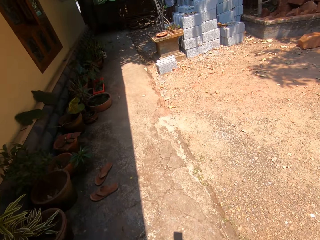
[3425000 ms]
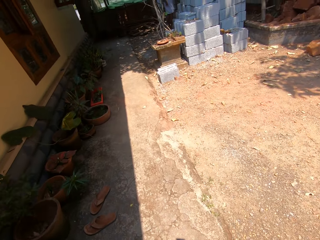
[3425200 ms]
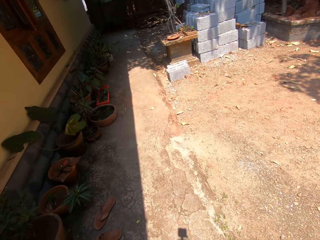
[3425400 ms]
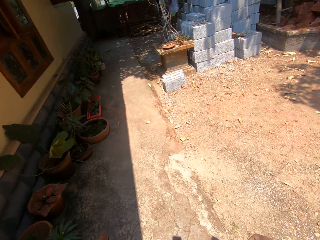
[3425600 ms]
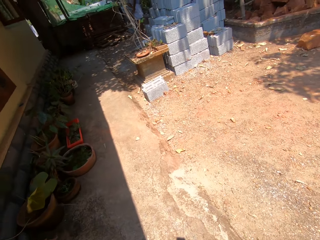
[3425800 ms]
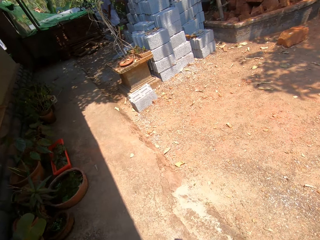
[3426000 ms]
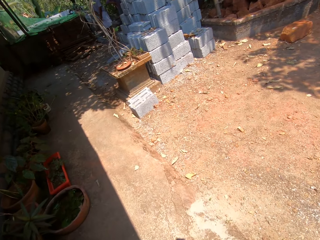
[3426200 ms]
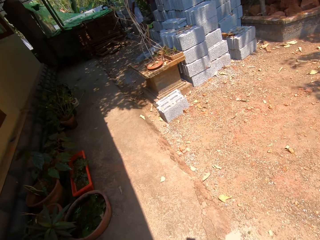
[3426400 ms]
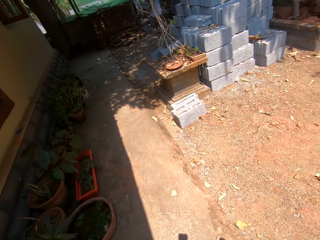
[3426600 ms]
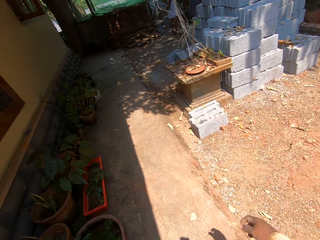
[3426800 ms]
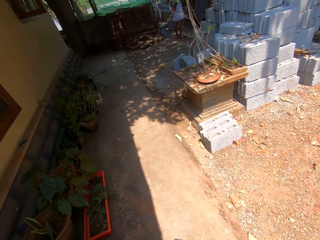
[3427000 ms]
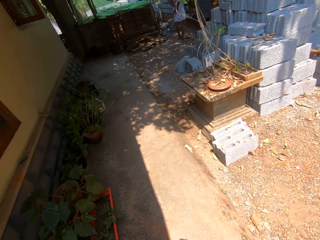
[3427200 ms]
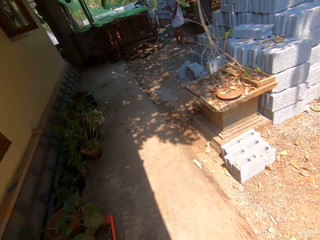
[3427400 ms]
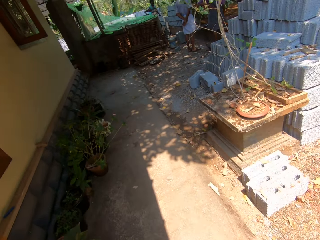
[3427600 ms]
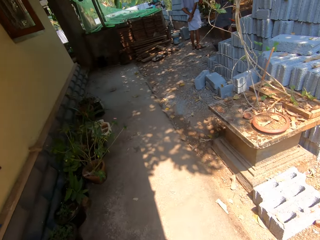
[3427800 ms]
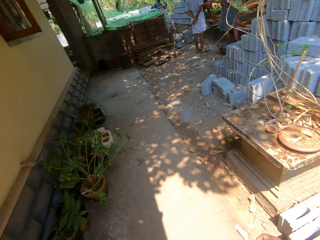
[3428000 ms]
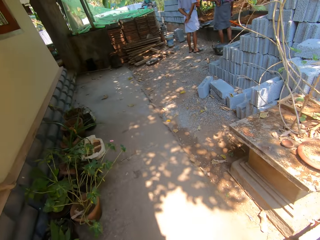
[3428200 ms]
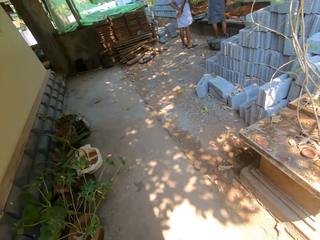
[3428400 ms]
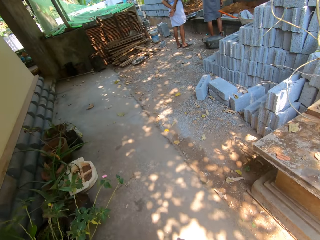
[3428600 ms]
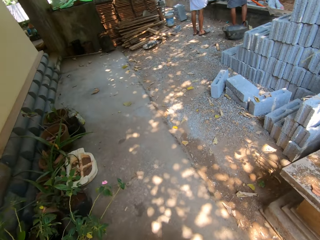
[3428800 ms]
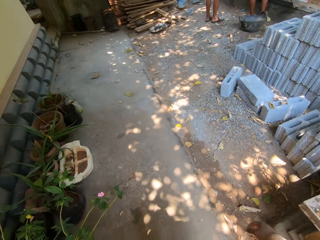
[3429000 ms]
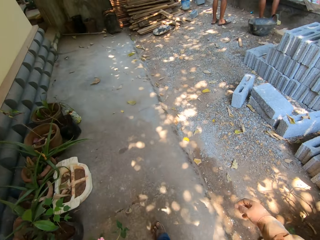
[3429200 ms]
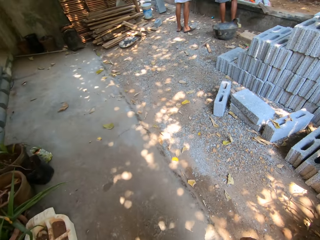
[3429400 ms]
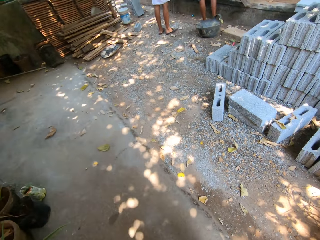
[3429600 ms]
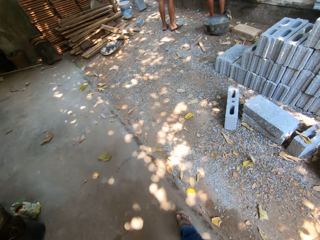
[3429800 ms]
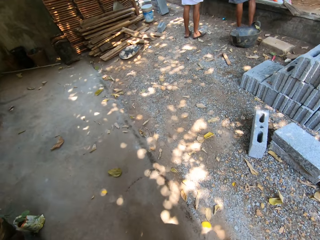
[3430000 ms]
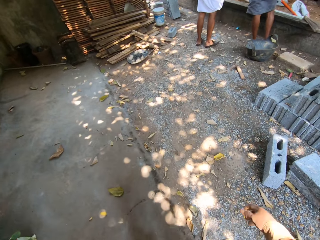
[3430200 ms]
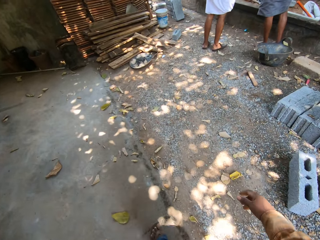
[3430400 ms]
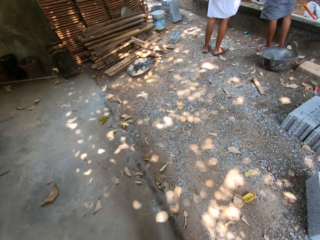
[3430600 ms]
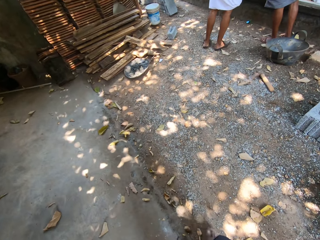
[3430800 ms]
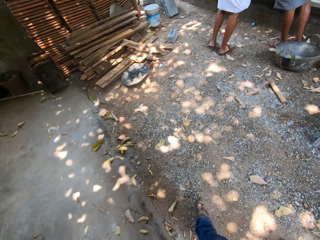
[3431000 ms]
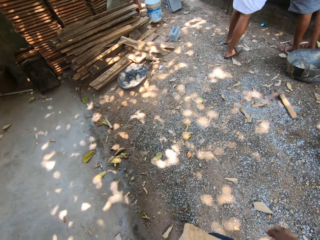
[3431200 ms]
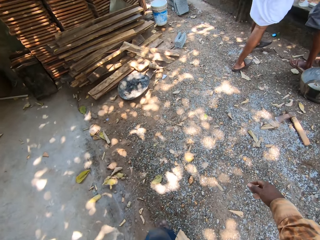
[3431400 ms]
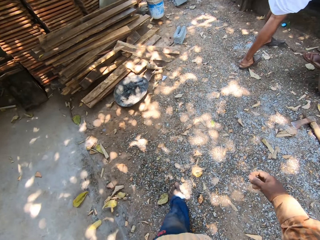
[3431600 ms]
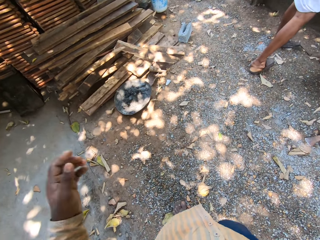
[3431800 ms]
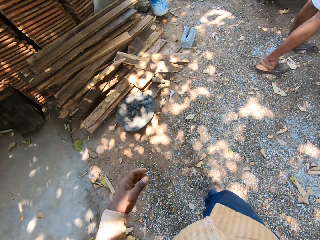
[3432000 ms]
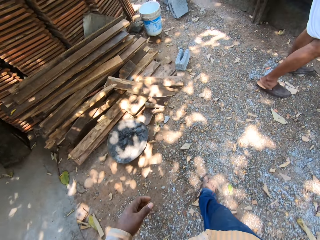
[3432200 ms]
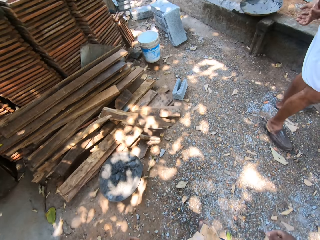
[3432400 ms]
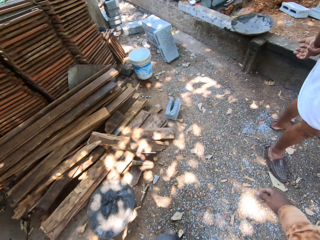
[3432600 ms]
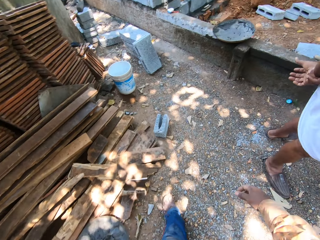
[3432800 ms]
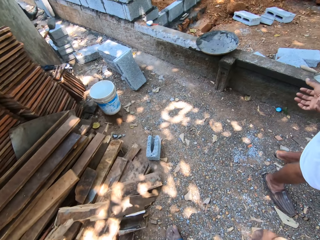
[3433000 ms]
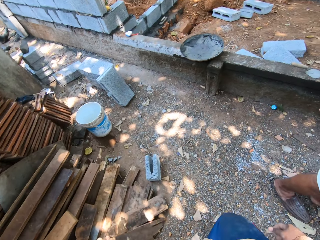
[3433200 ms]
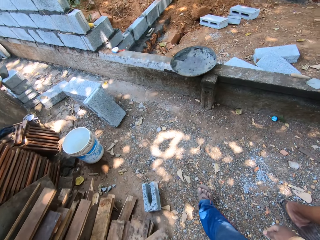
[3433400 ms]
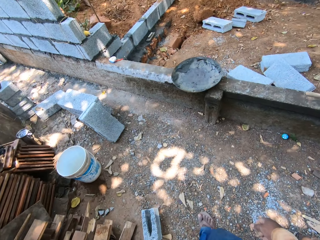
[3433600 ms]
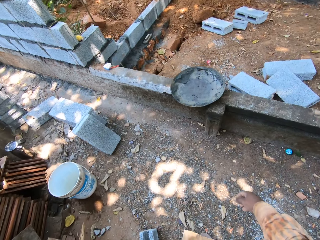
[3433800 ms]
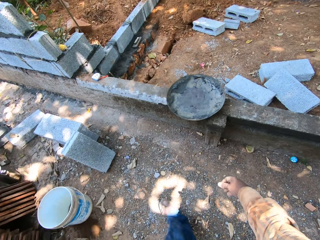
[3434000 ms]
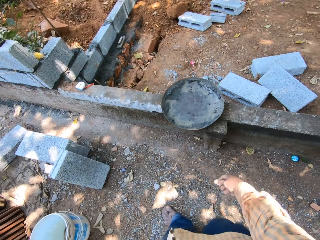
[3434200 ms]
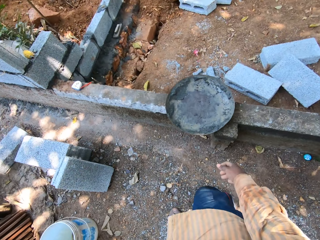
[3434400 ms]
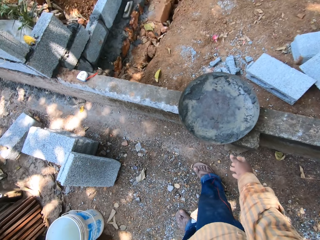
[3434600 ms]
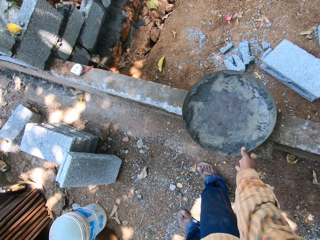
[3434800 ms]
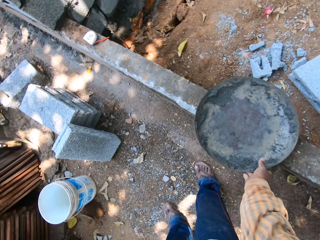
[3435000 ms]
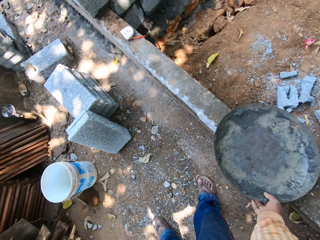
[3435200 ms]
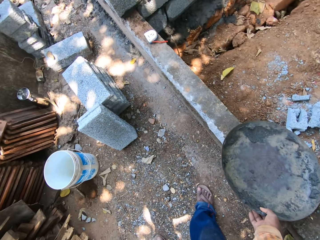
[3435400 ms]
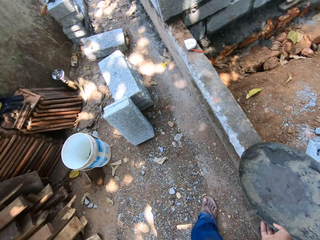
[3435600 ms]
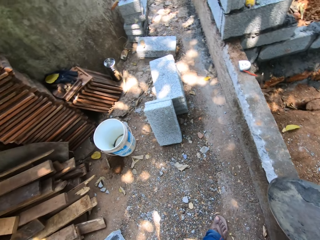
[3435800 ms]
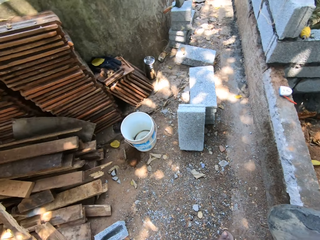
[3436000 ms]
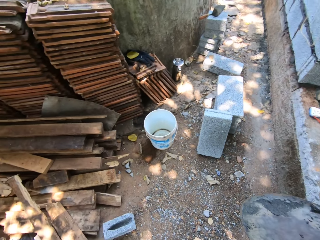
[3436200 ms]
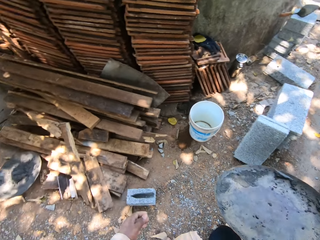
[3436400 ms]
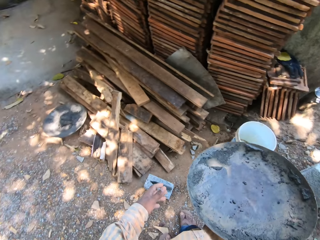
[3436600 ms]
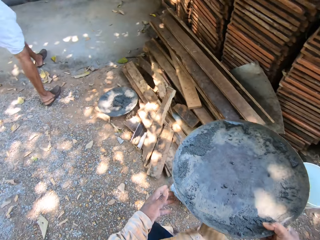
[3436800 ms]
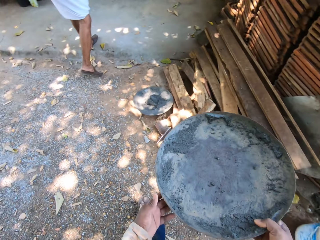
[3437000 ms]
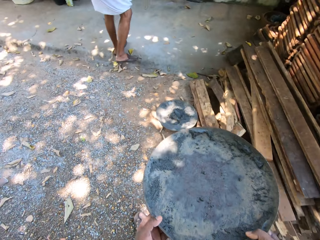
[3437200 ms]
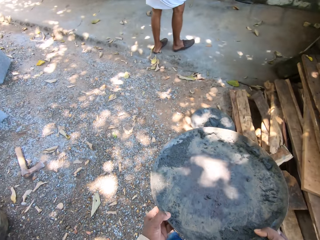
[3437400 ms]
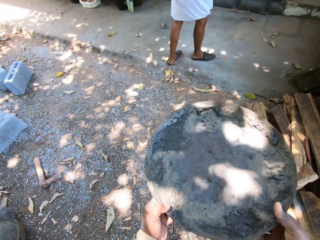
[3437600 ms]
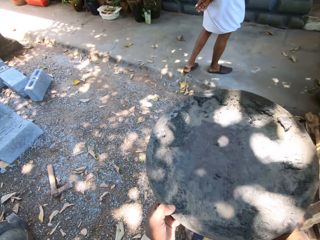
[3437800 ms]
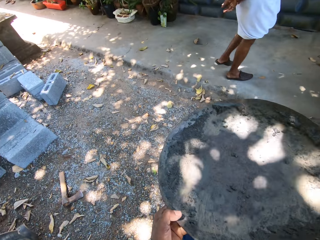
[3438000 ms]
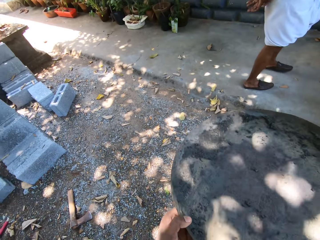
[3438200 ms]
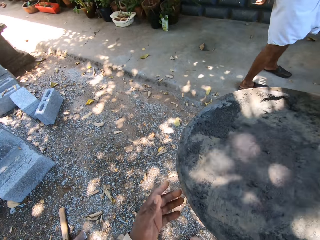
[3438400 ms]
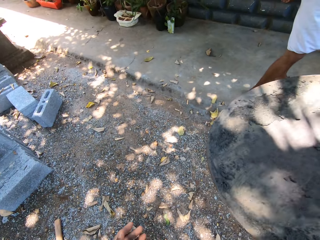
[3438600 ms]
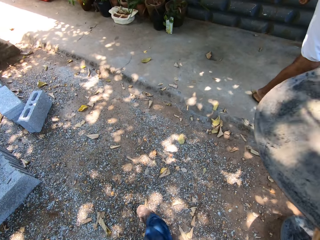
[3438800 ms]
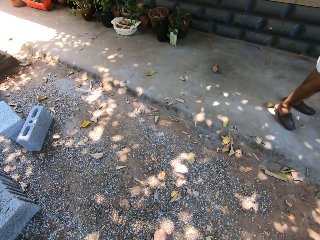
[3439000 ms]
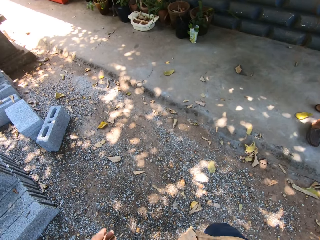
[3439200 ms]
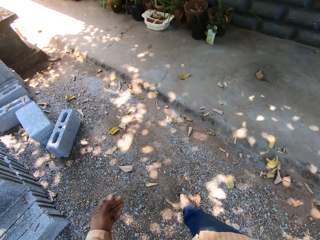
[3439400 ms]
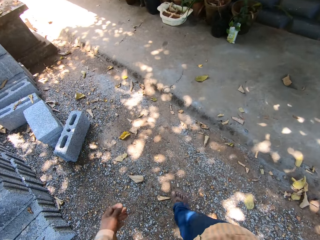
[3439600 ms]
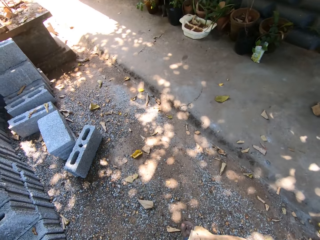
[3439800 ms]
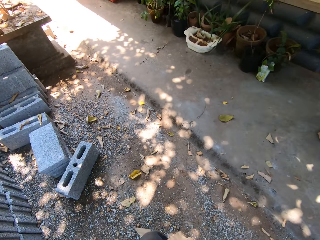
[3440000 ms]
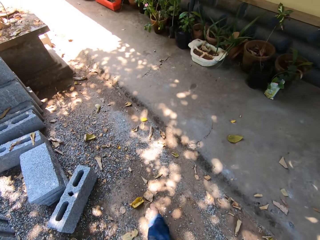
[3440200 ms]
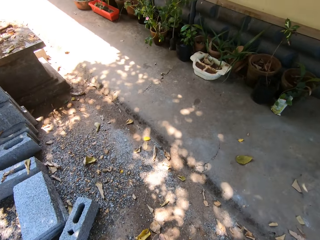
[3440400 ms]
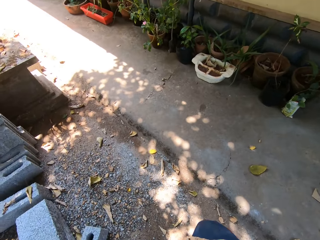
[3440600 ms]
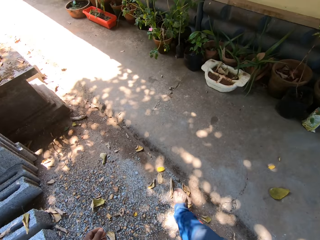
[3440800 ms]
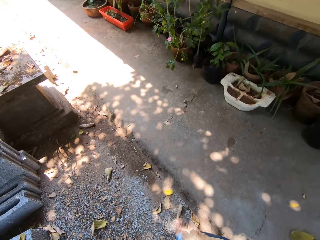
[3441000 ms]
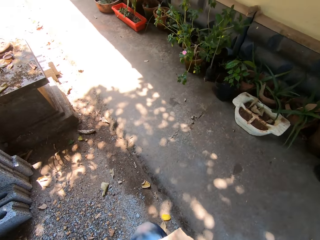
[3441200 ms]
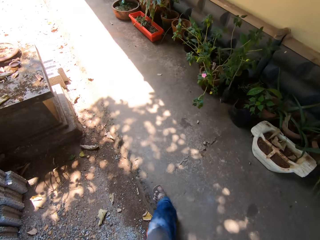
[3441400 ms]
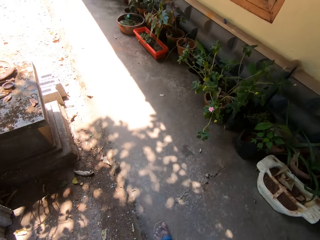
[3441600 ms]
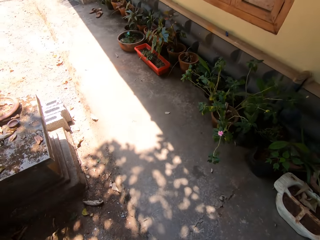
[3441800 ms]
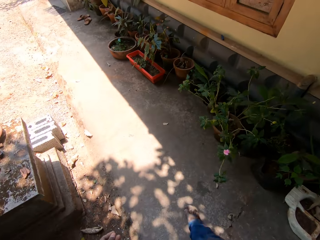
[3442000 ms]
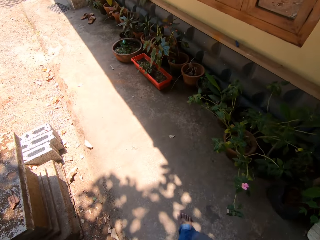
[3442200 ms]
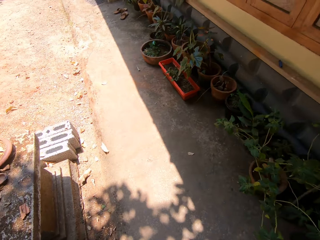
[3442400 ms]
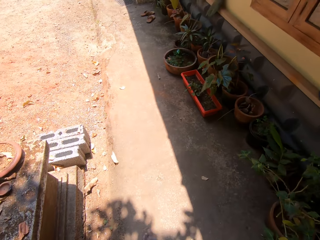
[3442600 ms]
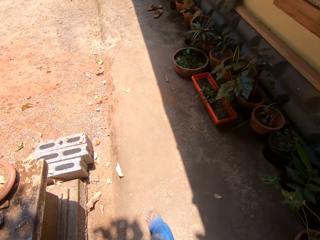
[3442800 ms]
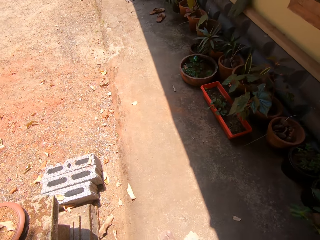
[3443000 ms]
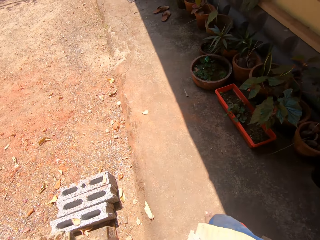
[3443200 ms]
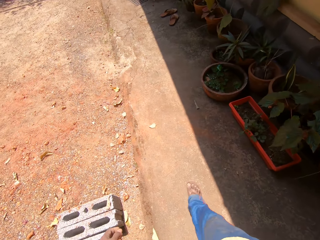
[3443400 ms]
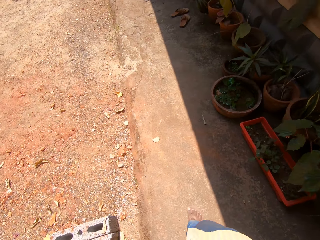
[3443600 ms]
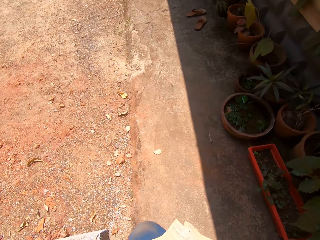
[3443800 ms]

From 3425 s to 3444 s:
The camera wearer walks past a man. The camera wearer picks up a tray from a slab in his right hand. He passes the tray to his left hand with his right hand. He walks on the ground. He passes the tray to his right hand with his left hand.

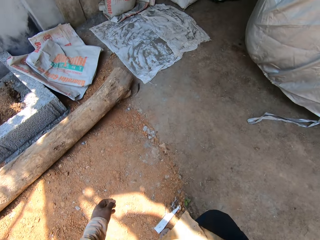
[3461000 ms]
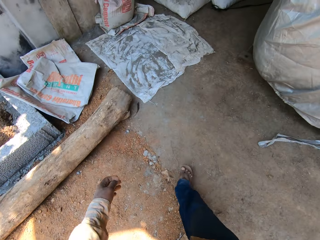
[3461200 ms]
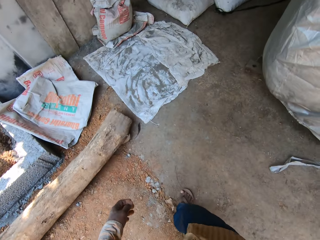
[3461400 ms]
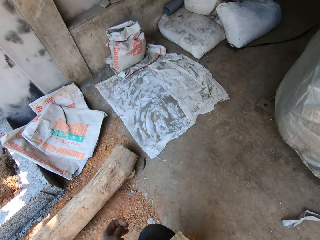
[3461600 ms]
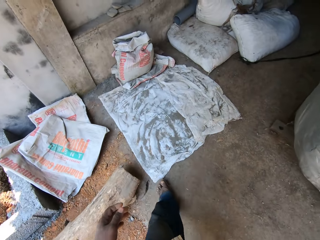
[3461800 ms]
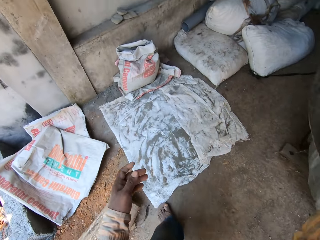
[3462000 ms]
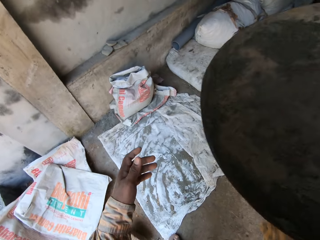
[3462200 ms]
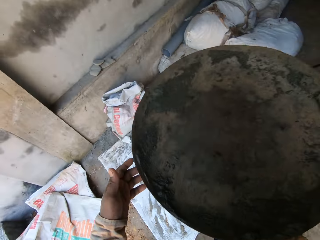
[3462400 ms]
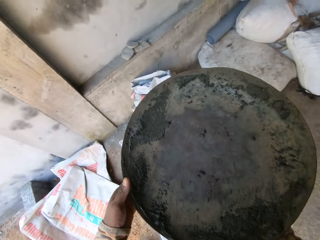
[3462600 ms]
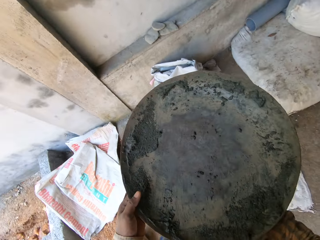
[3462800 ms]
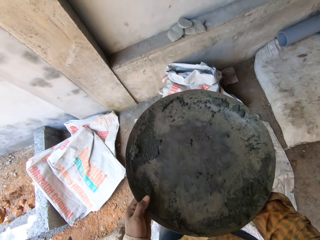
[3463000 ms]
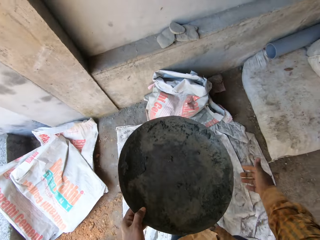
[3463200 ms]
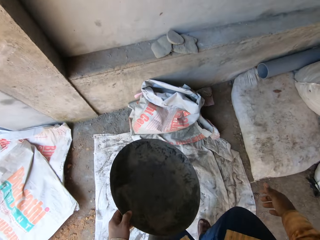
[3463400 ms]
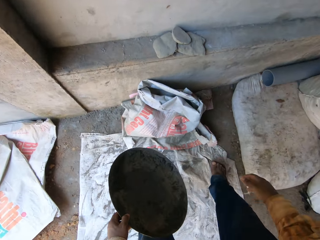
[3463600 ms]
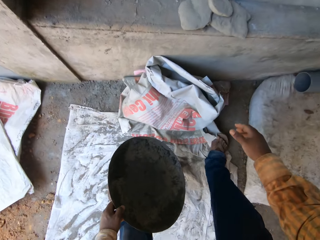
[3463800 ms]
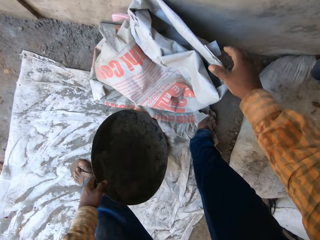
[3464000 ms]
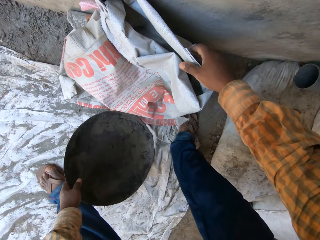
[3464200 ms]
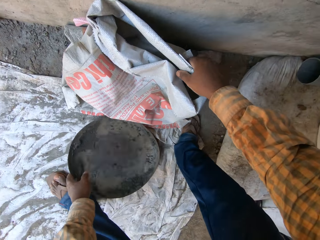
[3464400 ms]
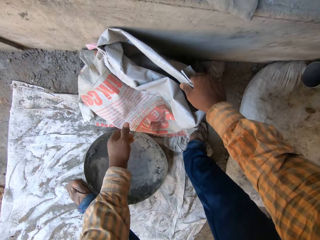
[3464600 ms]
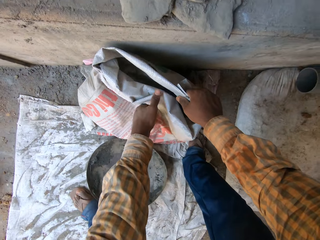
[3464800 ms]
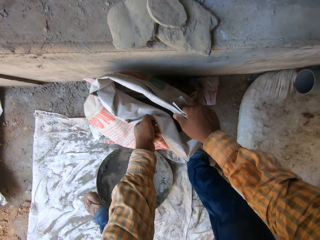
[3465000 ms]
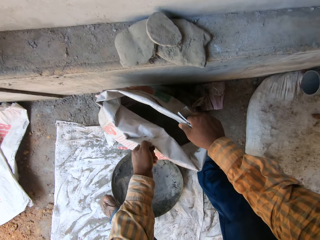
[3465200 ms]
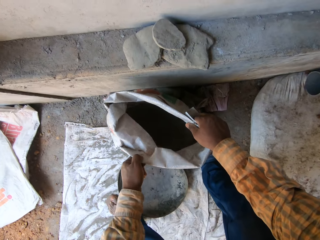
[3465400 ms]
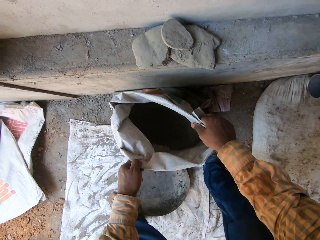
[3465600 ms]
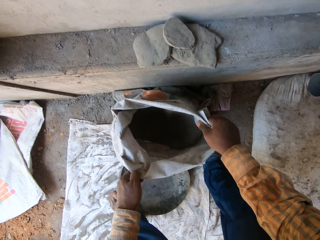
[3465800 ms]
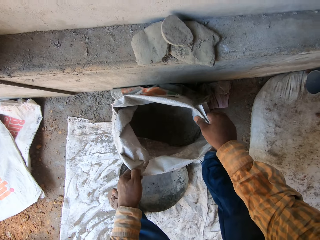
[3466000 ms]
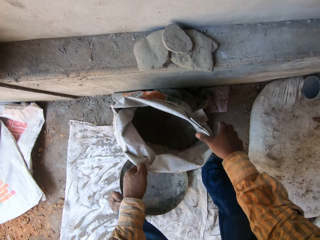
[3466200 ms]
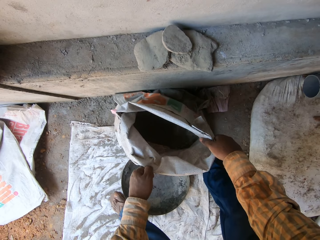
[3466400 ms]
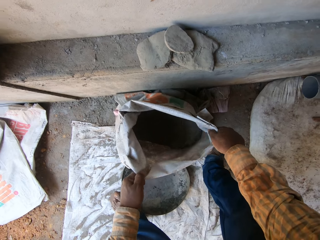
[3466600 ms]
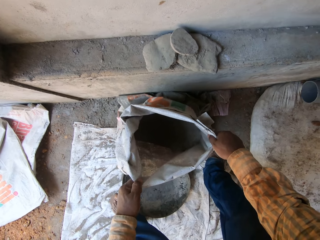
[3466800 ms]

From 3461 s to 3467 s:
The camera wearer holds the tray in both hands. He holds the tray in his left hand. He holds a bag on the ground in his right hand. He drops the tray on a cloth on the ground with his left hand. He opens the bag of cement with both hands.
